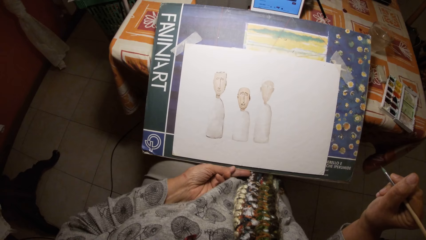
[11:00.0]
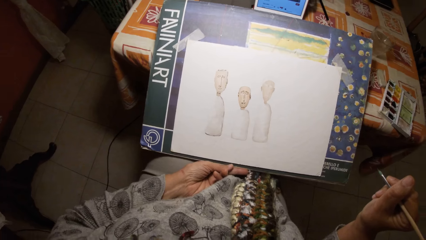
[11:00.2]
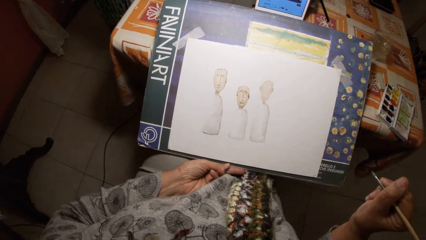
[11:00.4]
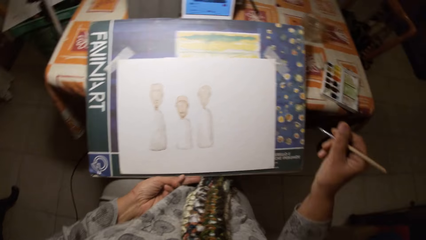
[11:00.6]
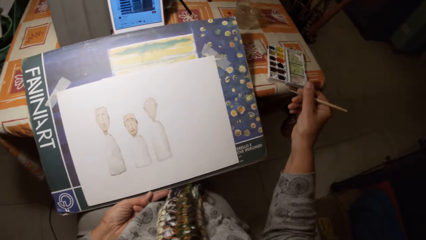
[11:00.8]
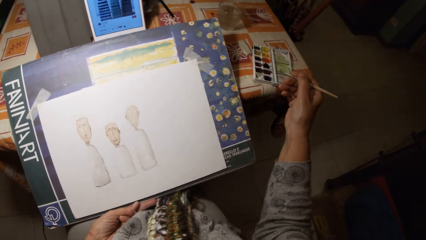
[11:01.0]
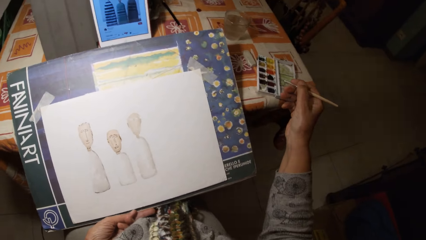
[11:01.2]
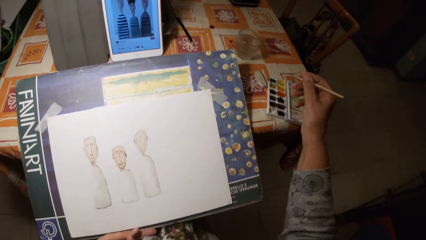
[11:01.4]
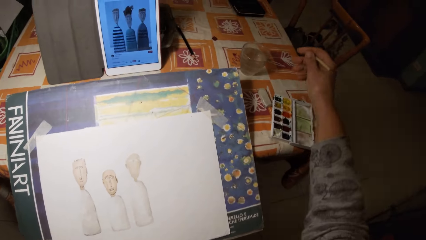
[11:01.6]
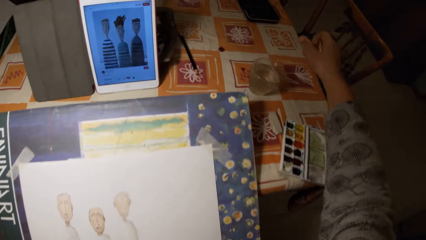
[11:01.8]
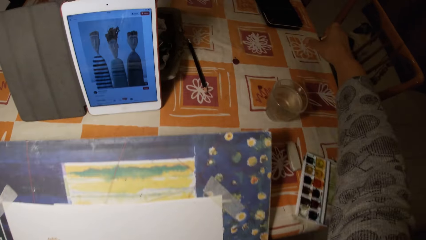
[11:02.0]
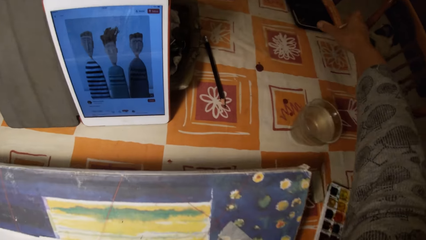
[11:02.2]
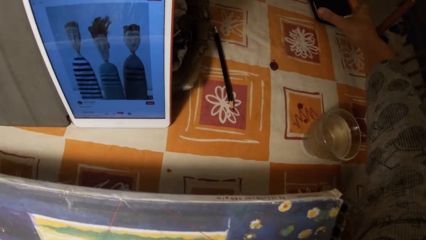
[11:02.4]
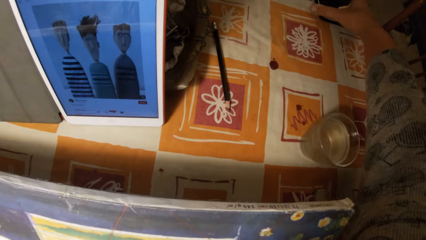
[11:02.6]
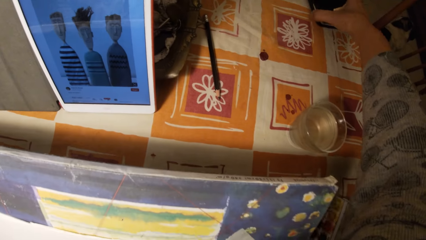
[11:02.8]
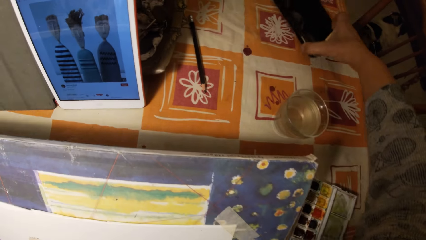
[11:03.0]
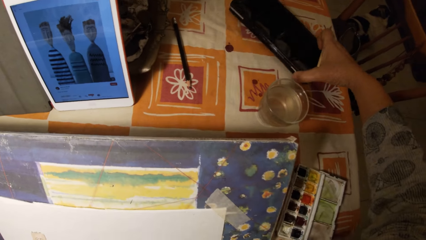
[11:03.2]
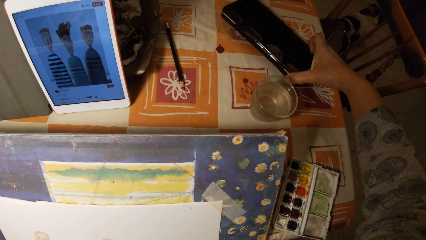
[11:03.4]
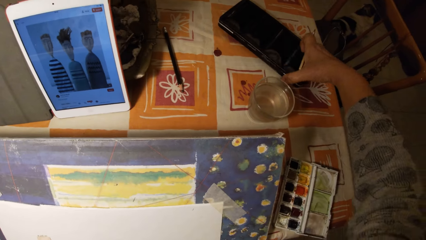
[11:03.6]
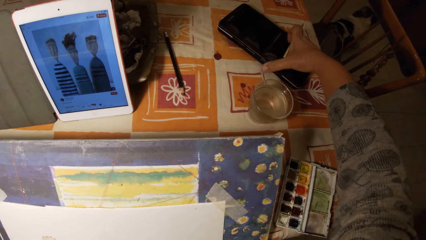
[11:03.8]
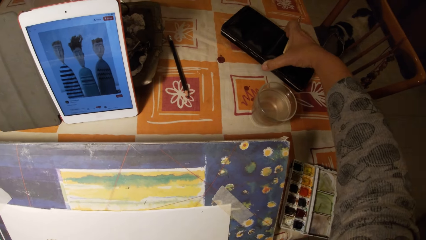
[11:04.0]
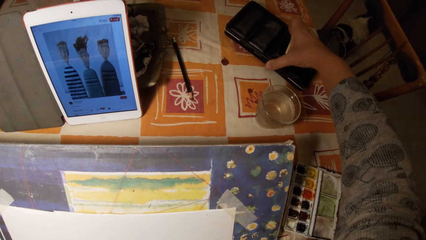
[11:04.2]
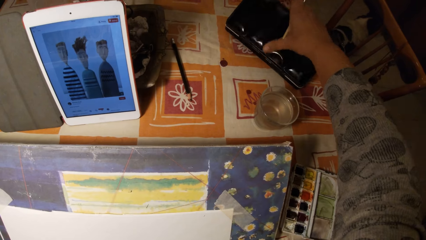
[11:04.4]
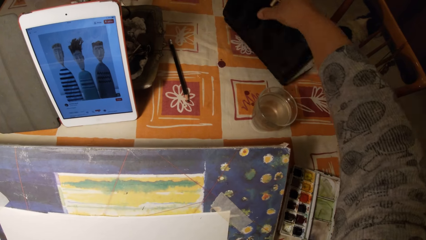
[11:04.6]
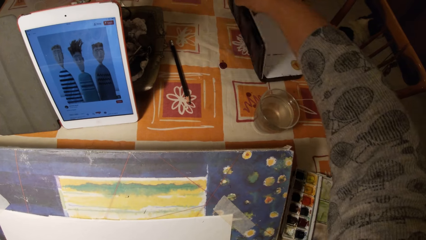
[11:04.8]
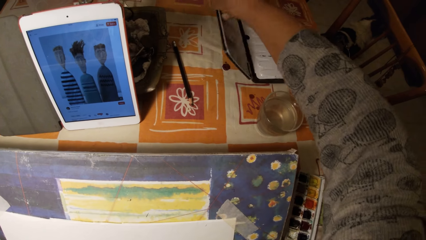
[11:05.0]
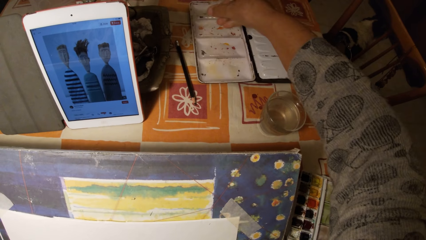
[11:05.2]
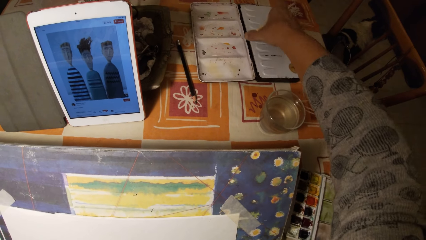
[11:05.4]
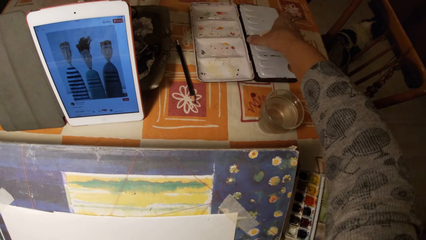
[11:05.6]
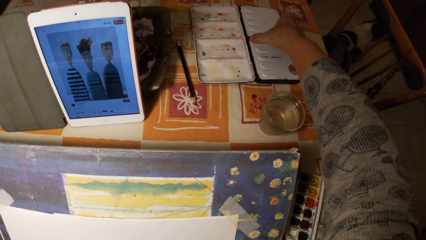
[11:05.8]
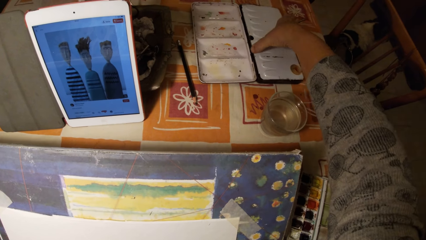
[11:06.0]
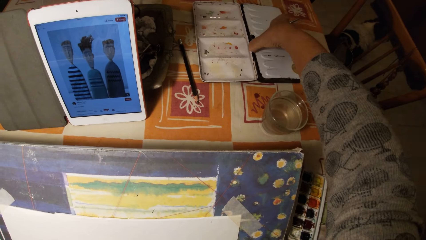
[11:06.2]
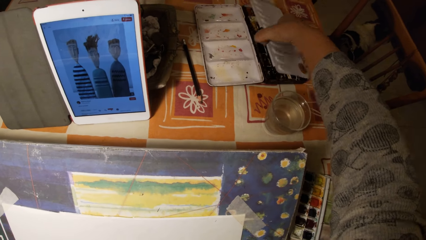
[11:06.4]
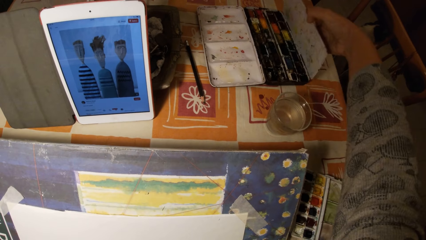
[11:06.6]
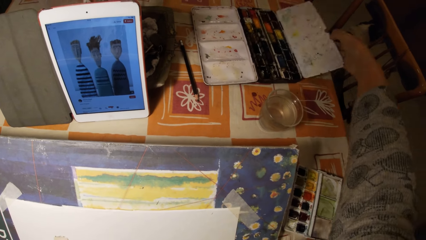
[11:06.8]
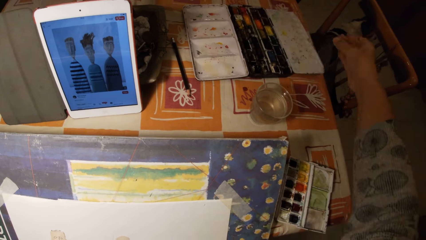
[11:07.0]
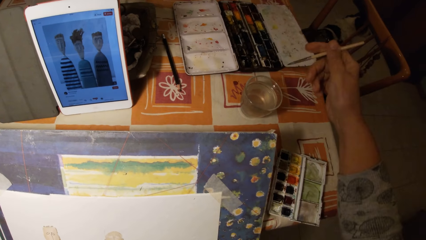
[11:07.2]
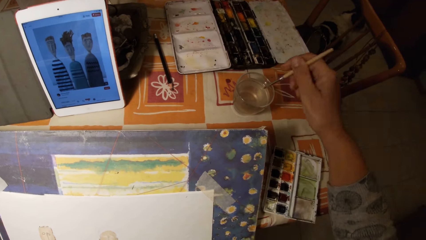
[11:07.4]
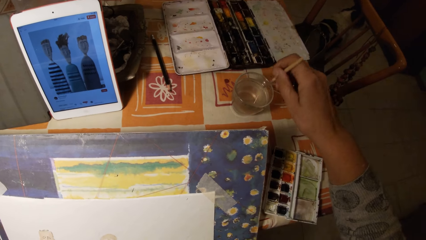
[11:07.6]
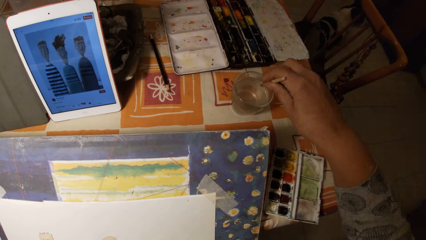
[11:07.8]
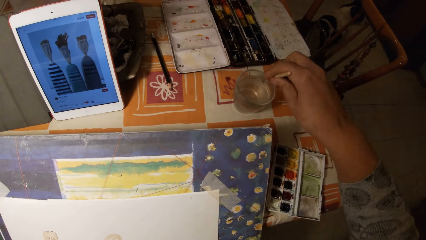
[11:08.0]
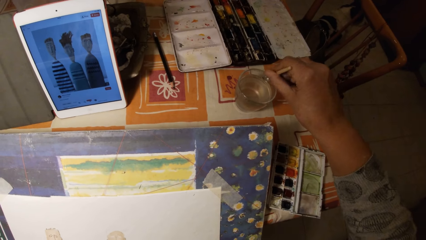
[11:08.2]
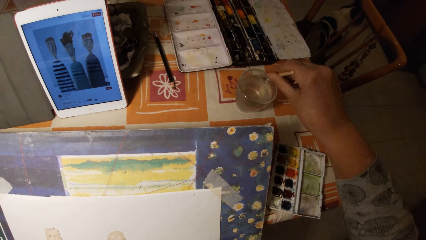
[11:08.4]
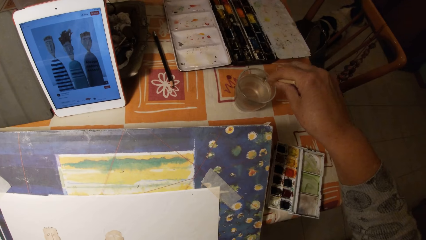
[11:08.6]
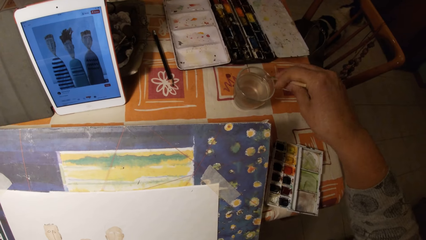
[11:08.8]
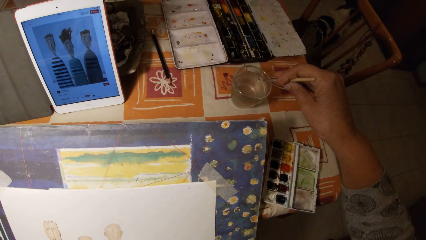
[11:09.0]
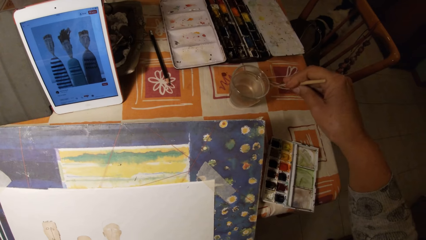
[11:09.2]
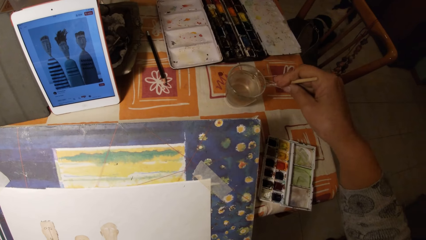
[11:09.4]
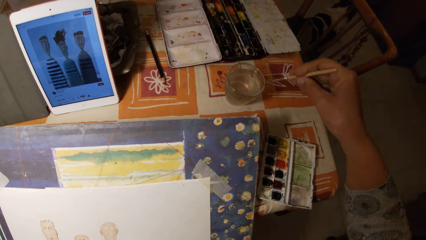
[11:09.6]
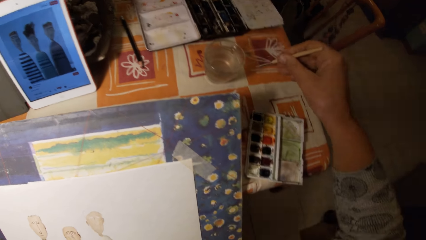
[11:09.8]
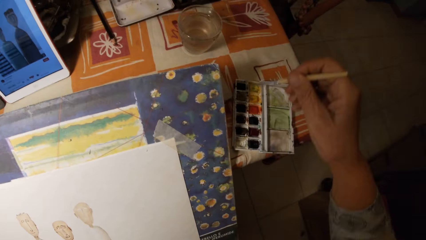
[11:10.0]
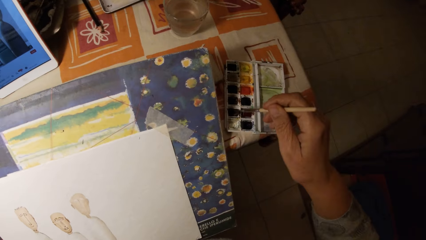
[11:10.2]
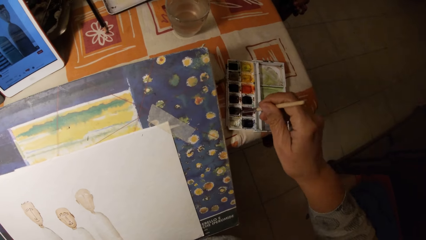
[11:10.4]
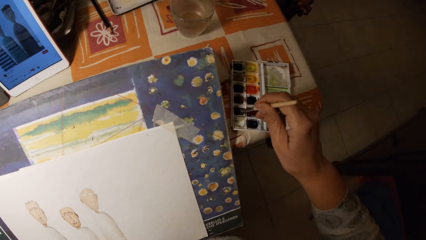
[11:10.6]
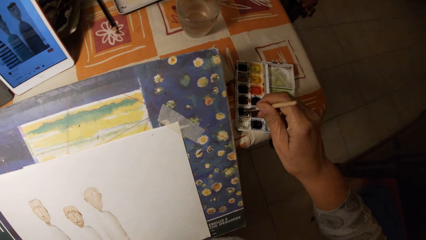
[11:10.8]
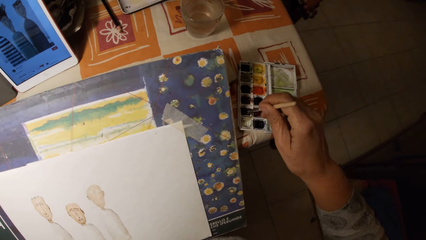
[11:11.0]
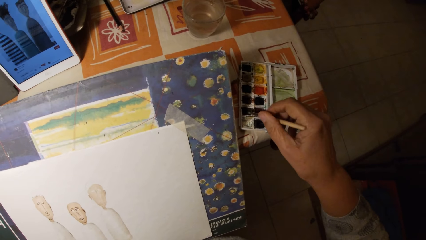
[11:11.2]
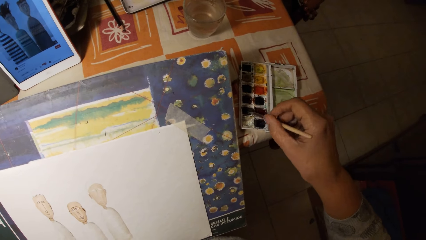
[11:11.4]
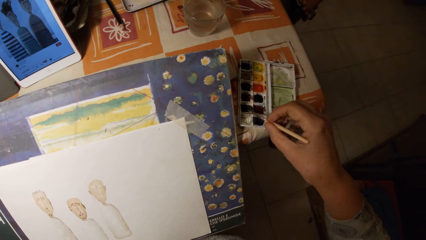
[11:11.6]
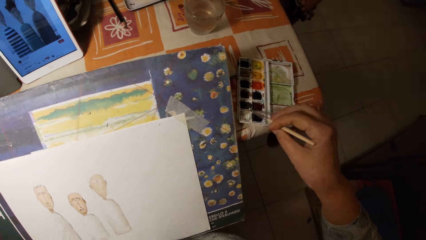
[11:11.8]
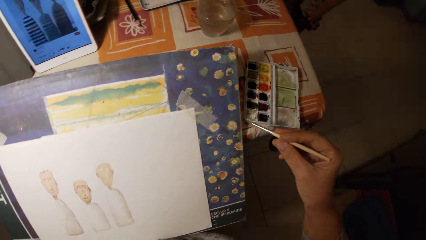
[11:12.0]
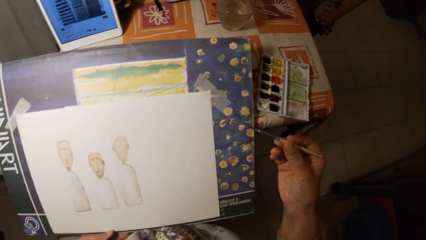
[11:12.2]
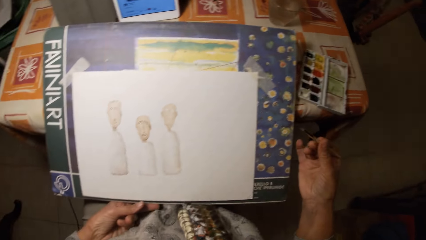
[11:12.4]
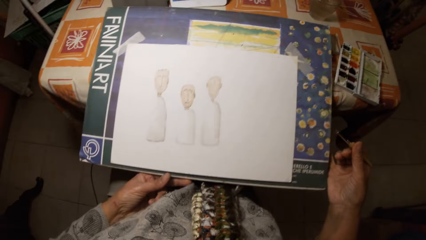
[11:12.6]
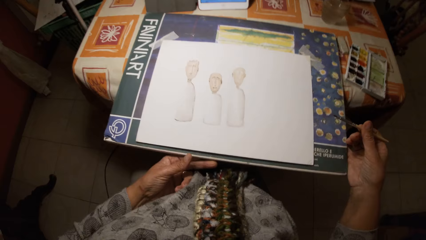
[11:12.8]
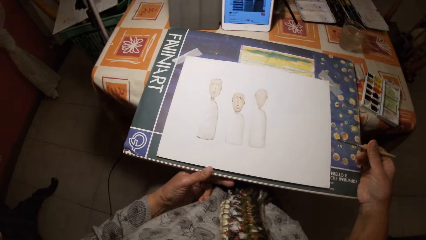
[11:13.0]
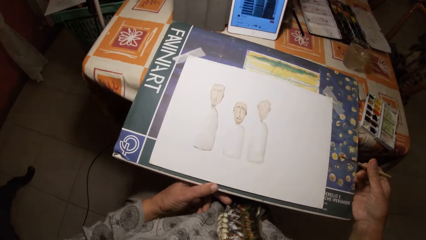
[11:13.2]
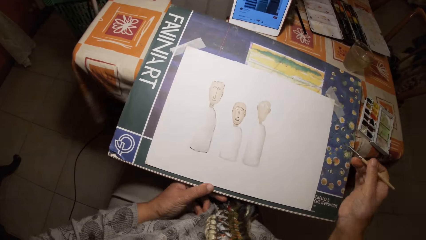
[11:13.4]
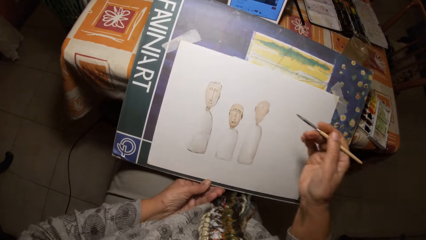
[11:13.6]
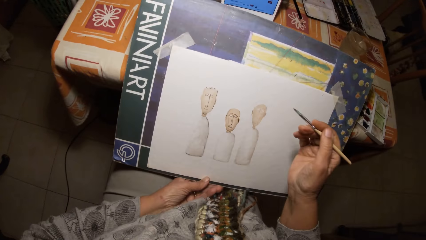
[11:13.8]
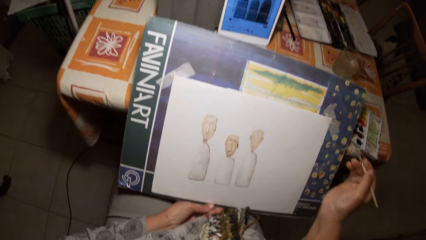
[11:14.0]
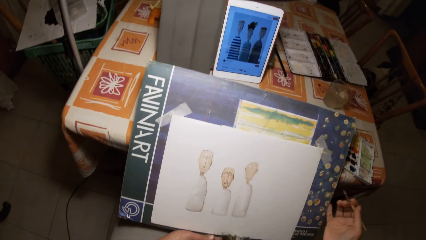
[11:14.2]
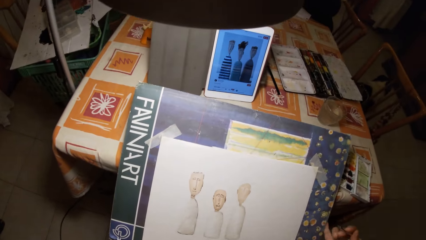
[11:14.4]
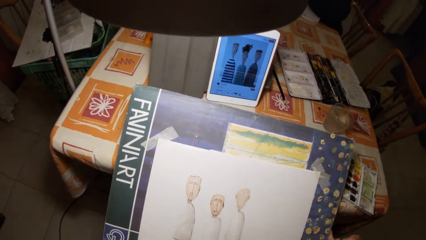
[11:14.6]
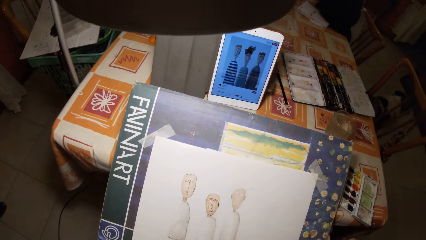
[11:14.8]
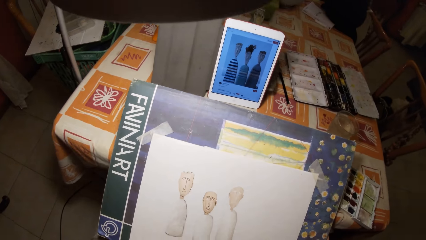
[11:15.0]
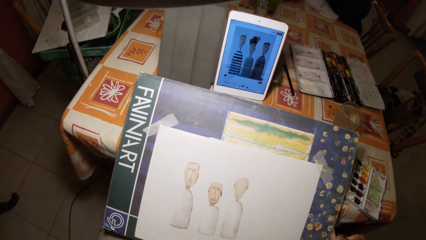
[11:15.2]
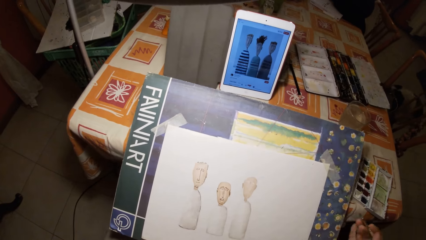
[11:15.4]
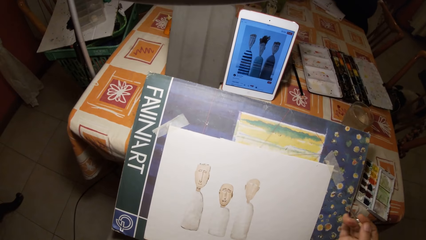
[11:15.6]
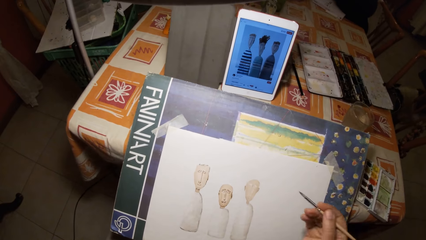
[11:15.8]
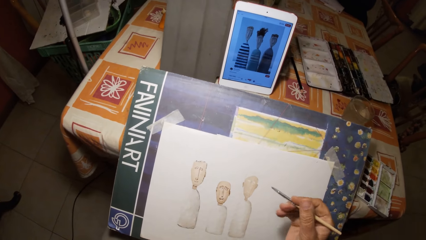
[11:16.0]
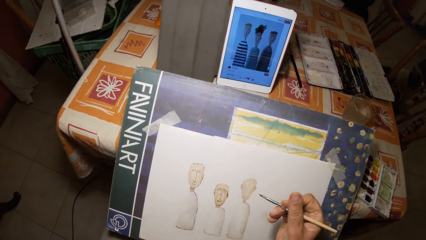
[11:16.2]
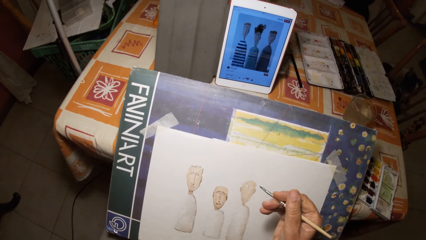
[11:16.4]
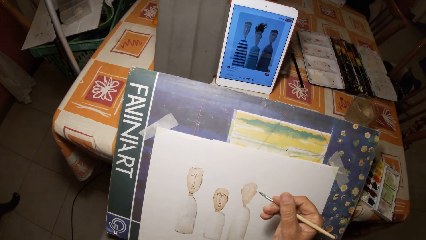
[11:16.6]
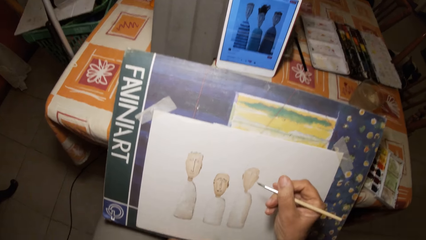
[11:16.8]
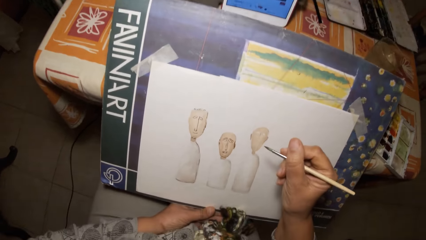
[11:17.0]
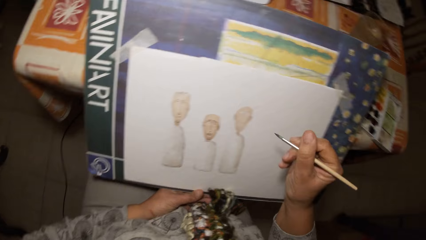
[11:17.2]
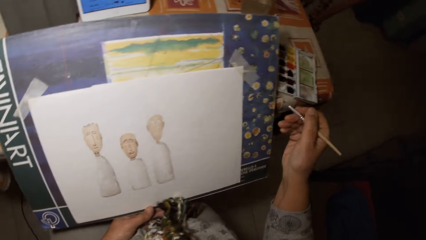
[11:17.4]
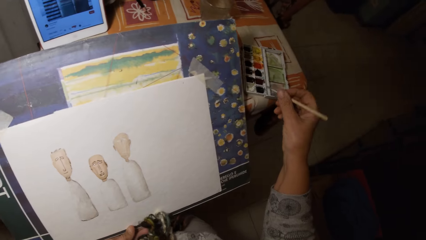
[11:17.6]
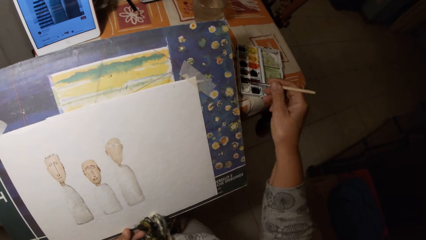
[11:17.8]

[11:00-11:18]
The camera wearer moves a paint palette on the table with his right hand. He opens the paint palette with his right hand. He dips the paint brush in his right hand in a cup of water on the table. He scrapes the paint brush in his right hand on the rim of the cup on the table. He dips the paint brush in his right hand in the paint palette on the table. He adjusts the drawing board with his left hand. He holds the book.
